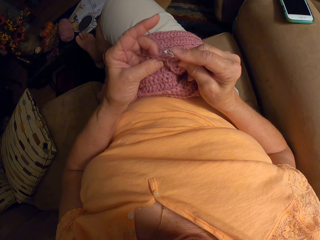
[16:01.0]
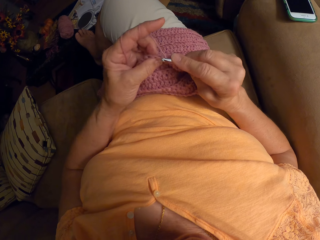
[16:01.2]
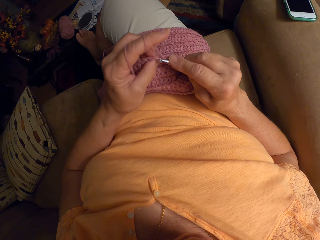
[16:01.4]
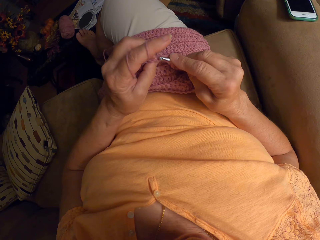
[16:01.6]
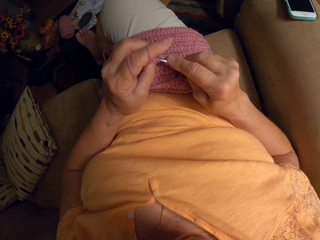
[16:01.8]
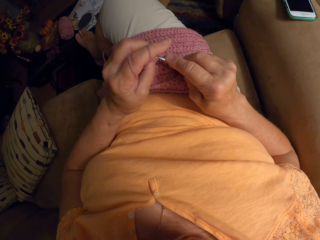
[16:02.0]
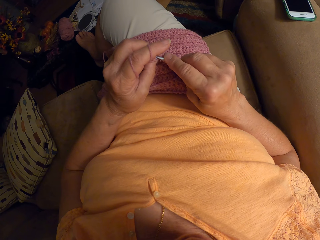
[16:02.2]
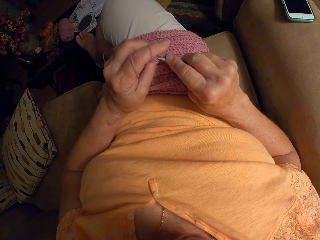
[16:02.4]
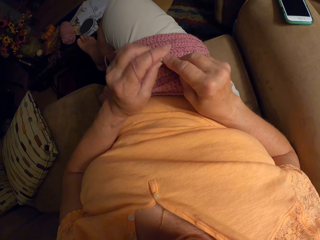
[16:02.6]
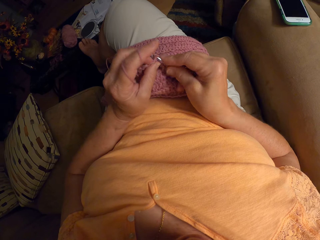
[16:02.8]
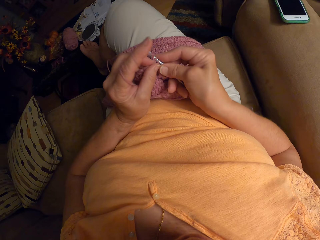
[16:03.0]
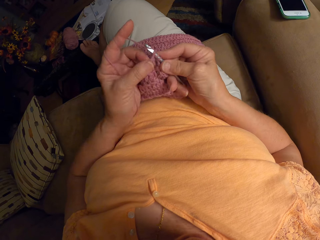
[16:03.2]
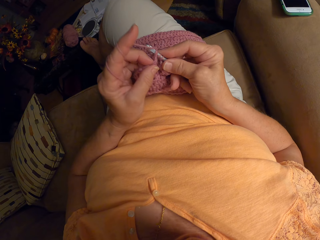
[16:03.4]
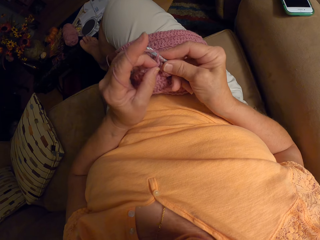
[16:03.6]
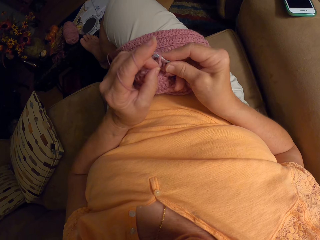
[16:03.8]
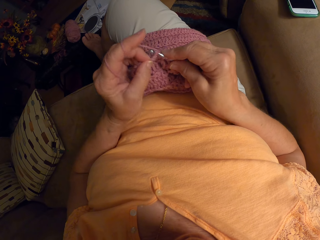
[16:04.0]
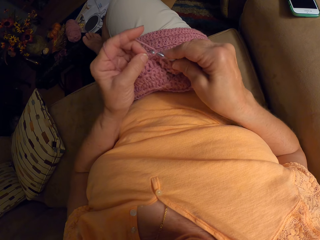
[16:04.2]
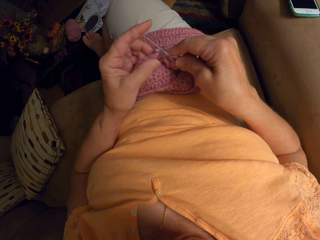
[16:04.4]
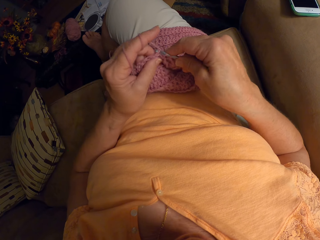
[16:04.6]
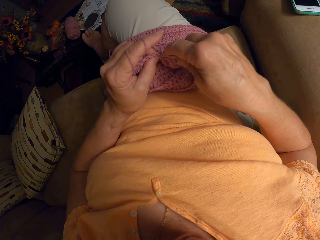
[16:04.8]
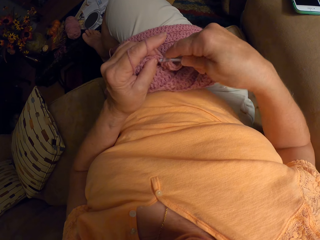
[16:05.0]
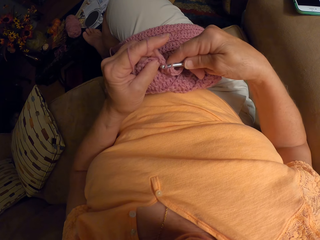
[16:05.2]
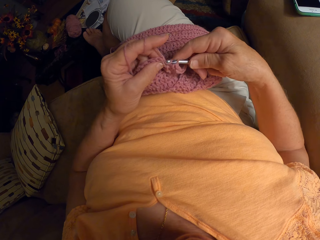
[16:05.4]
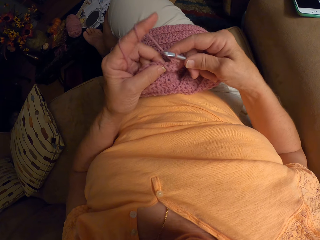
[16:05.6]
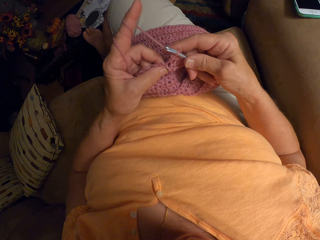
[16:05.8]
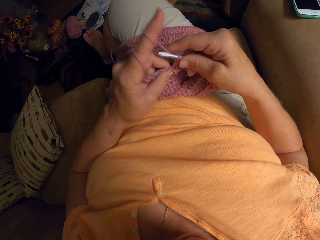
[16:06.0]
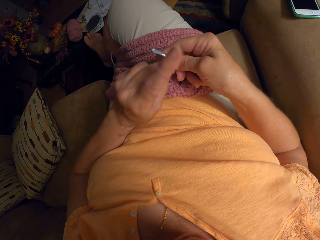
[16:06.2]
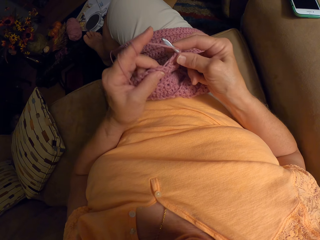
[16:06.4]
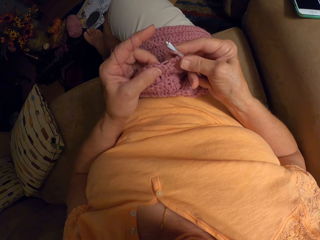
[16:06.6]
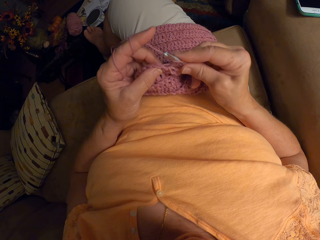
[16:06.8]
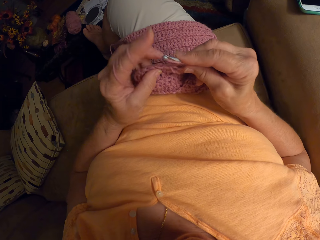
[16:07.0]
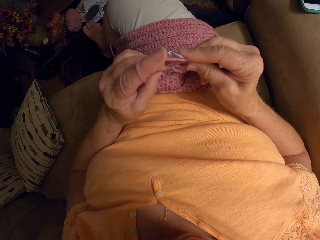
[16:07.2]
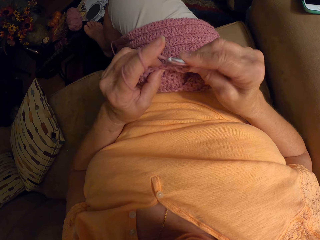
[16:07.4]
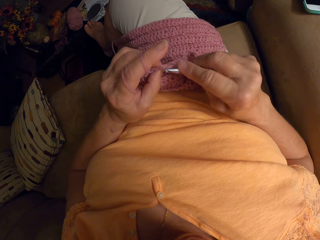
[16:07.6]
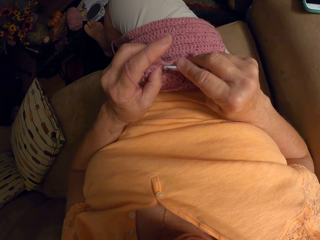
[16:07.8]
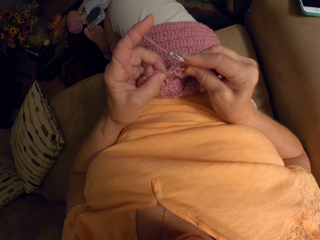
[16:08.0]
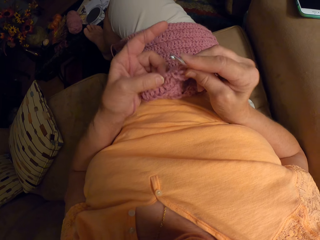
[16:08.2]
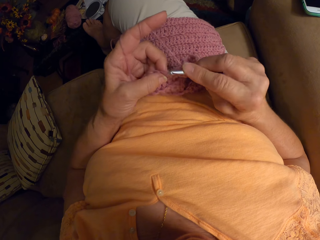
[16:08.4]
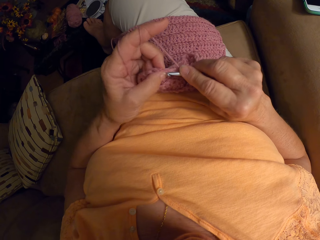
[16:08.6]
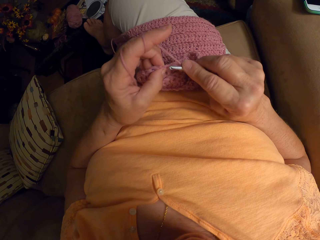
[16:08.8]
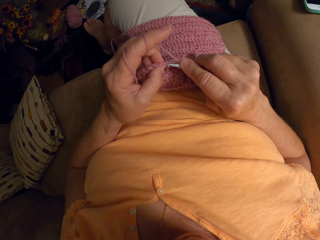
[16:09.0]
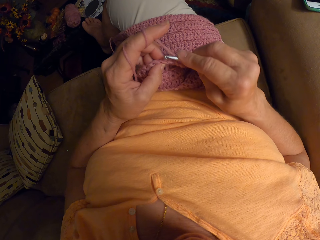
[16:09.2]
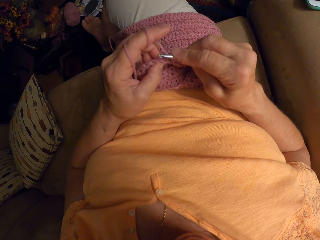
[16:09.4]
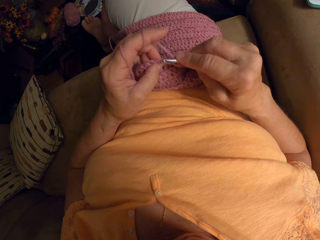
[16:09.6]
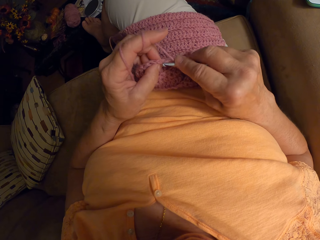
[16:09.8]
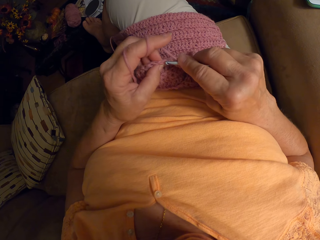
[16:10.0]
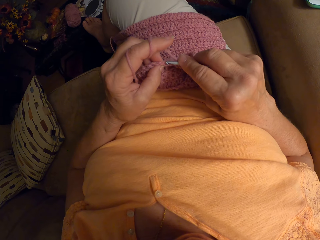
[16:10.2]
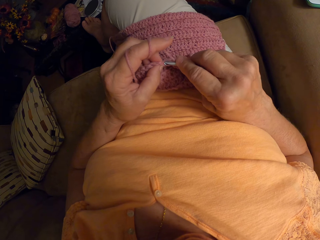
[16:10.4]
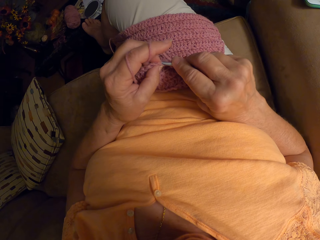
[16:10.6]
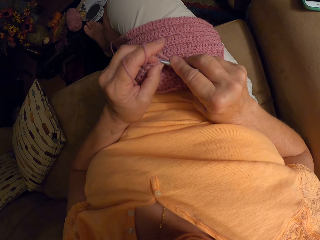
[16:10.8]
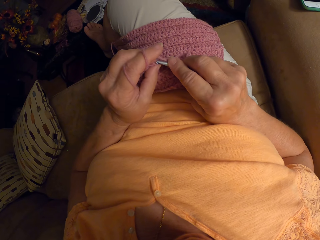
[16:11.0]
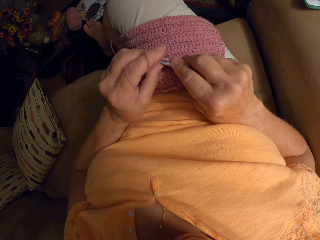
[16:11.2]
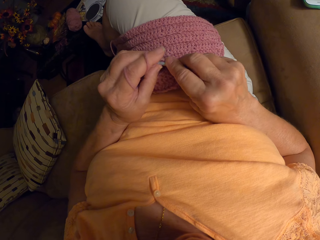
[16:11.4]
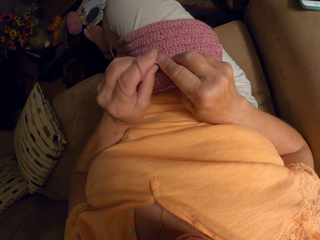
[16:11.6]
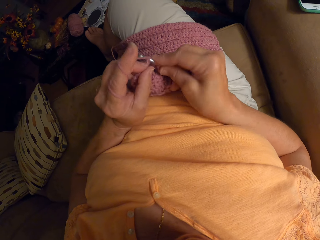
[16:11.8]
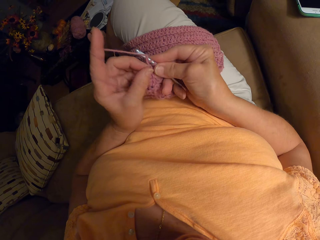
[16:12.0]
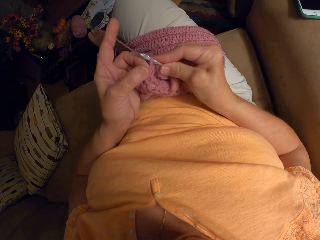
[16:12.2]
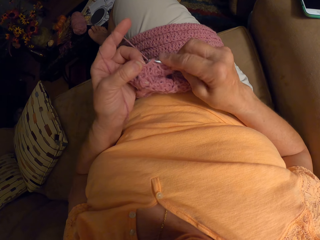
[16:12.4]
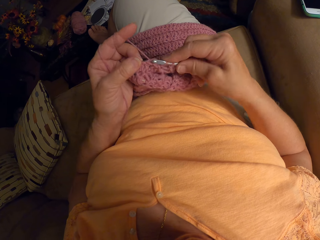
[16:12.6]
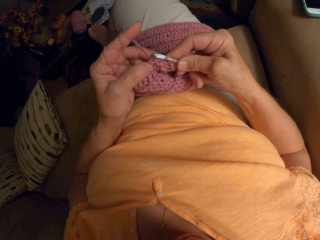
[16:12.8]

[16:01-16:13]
The camera wearer crochets the garment.

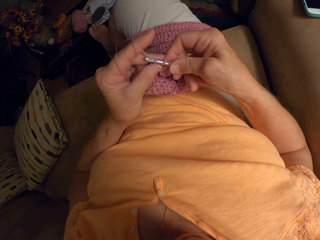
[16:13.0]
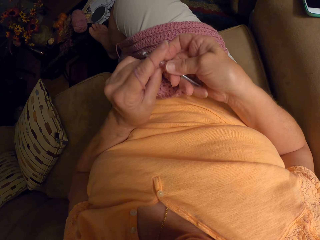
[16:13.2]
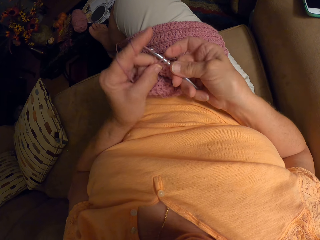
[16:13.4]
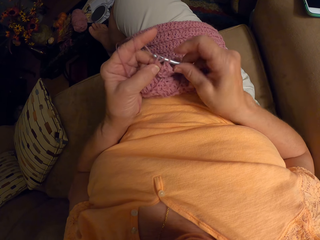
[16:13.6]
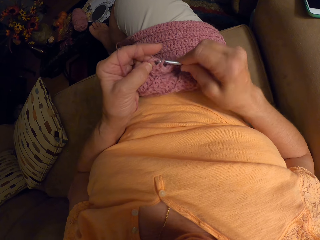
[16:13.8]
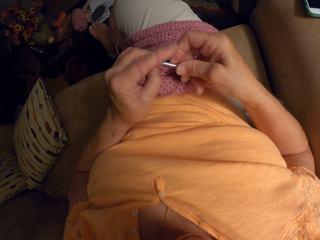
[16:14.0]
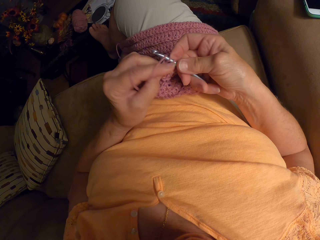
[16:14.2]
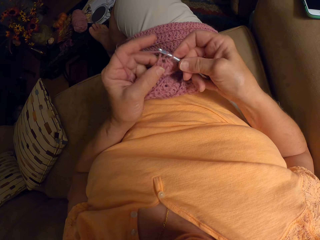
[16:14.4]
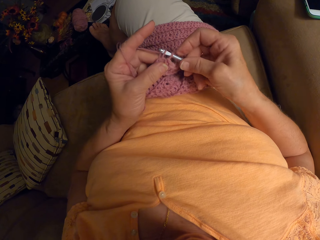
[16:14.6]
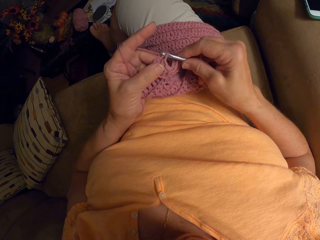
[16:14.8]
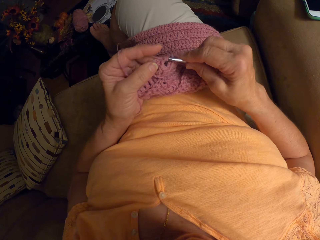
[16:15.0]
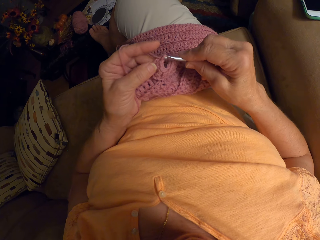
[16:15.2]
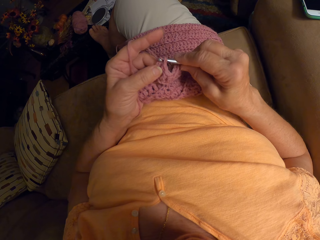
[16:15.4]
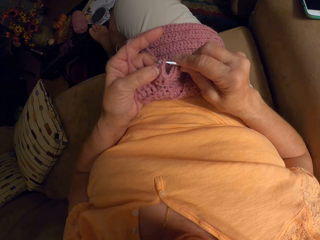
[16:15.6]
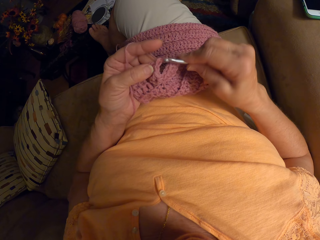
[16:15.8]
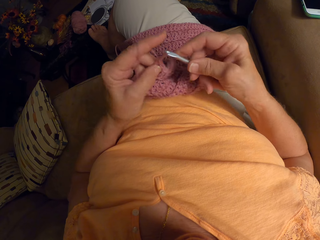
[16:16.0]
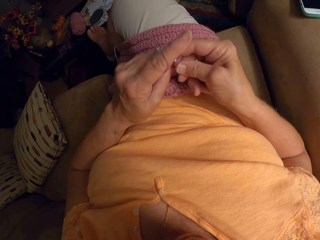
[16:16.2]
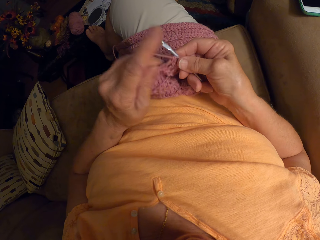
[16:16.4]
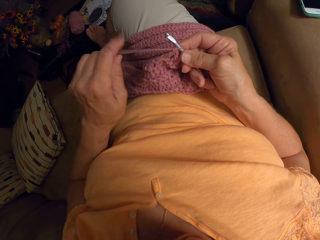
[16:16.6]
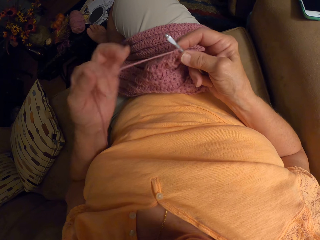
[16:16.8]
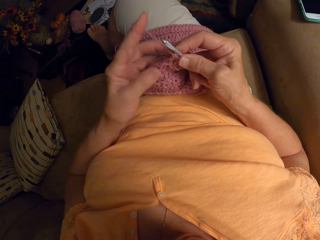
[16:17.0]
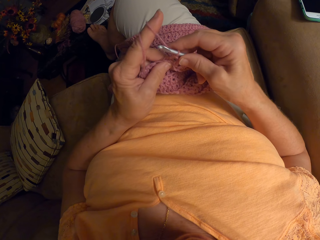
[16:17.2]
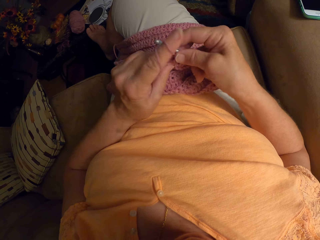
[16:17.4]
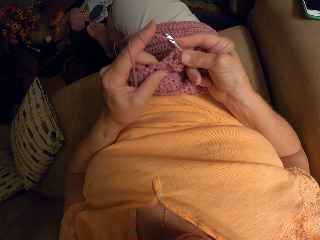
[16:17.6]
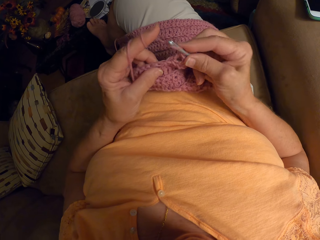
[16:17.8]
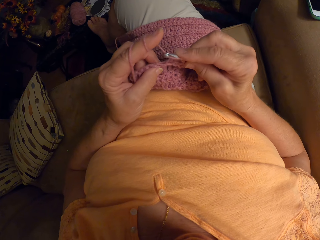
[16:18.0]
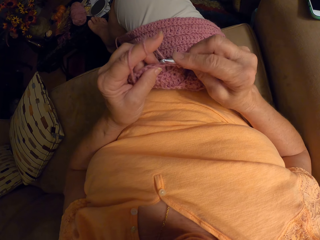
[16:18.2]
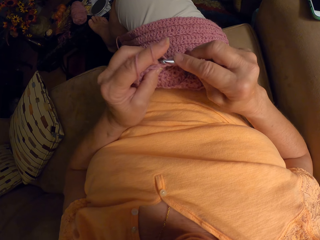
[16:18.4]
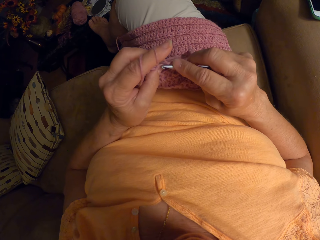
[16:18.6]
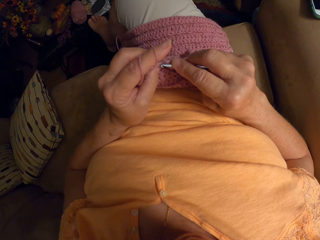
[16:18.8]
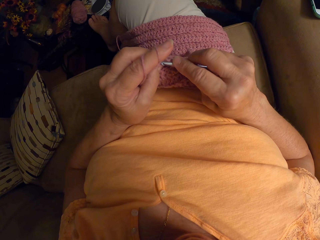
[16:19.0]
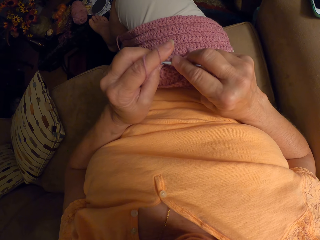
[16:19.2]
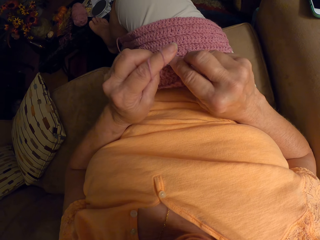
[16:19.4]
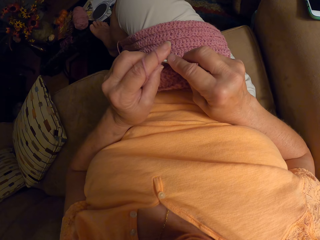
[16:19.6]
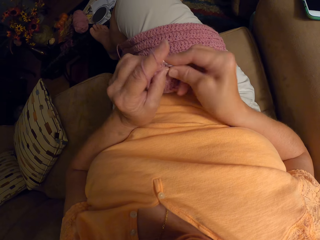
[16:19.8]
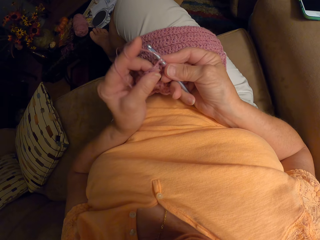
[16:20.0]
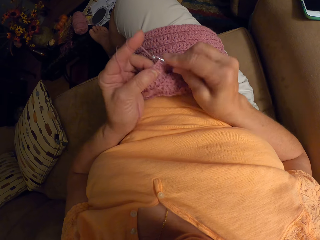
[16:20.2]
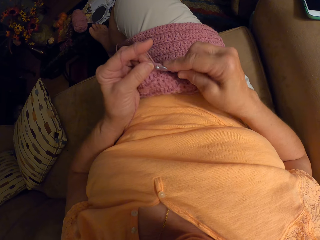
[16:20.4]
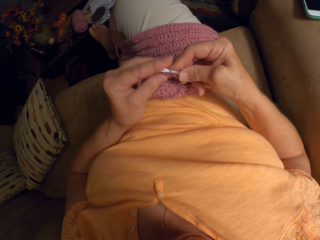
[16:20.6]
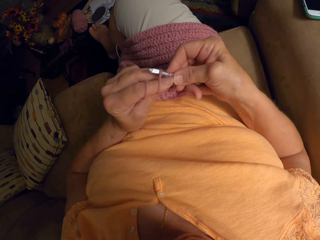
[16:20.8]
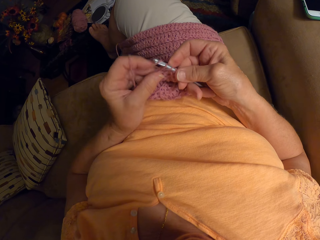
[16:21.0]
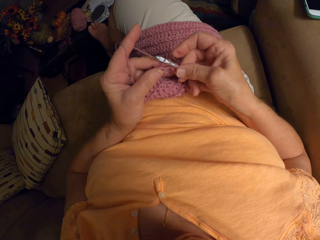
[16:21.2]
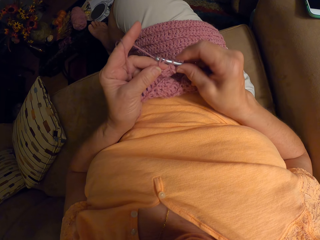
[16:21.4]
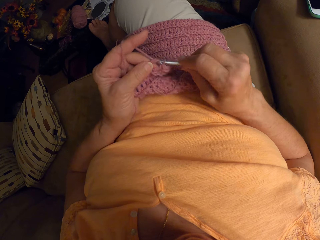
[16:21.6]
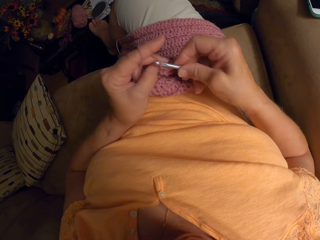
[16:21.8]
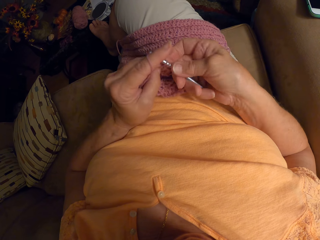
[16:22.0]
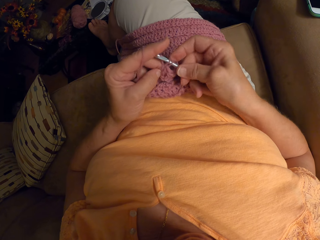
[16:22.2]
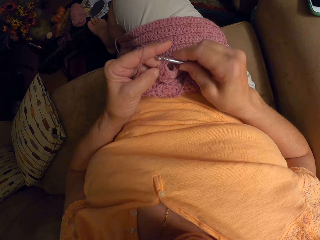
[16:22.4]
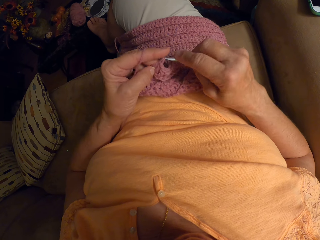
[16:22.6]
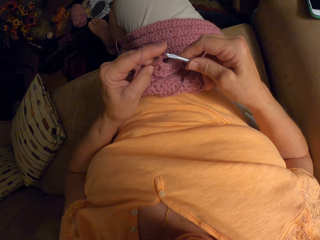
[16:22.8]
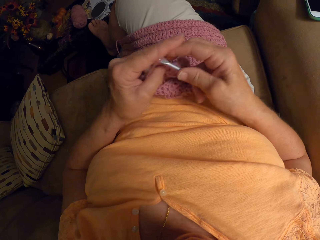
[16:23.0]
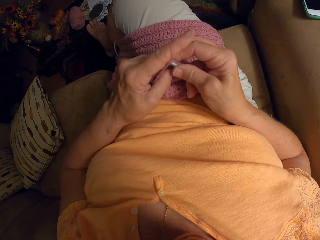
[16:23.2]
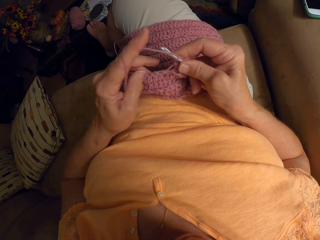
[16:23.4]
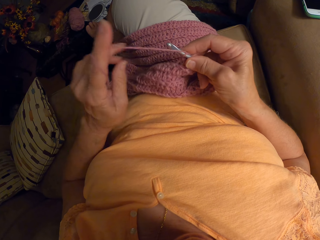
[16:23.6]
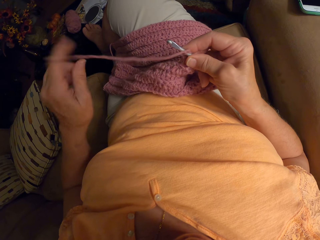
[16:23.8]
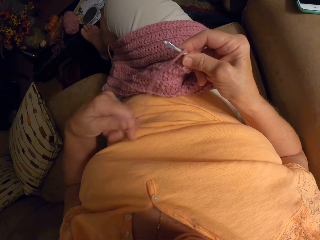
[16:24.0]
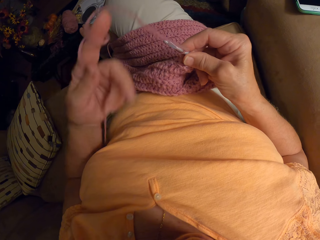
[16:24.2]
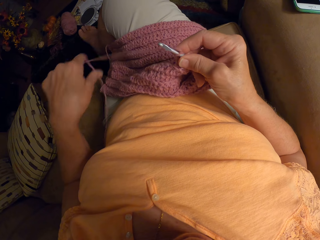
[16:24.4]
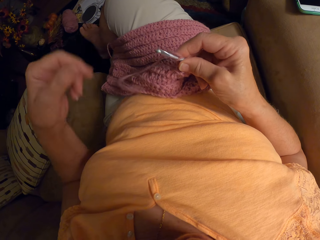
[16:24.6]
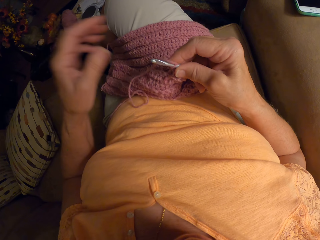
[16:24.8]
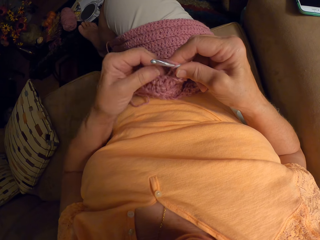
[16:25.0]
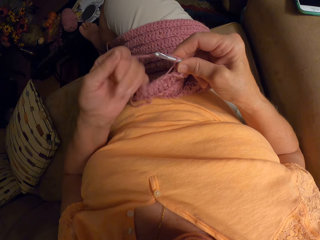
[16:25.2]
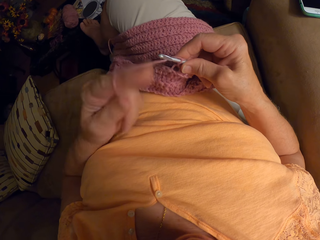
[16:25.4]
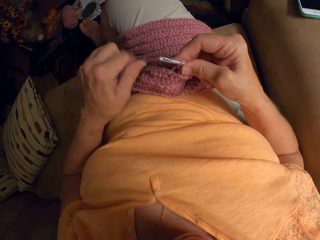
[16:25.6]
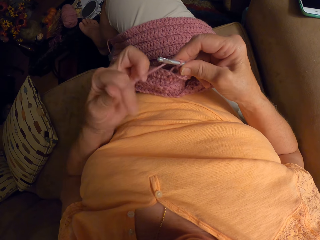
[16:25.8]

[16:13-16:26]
The camera wearer adjusts the thread. They crochet the garment. They adjust the thread.
